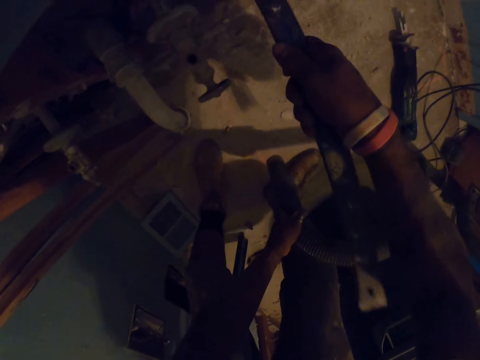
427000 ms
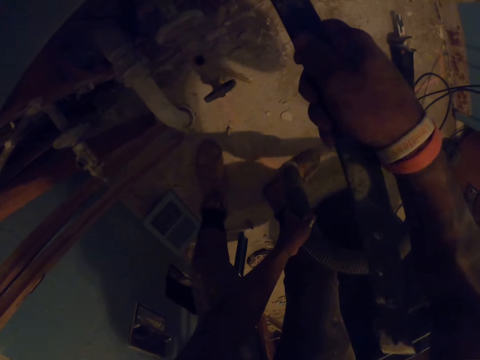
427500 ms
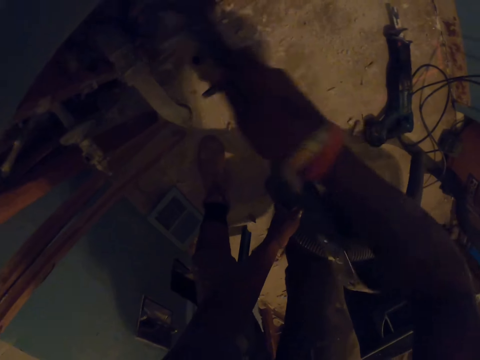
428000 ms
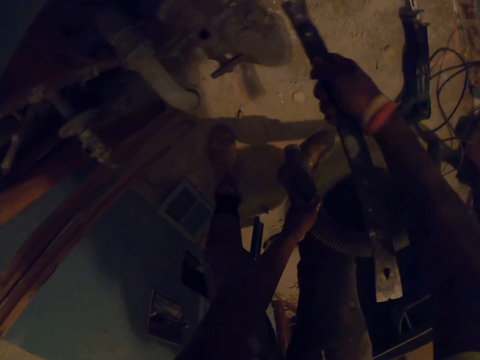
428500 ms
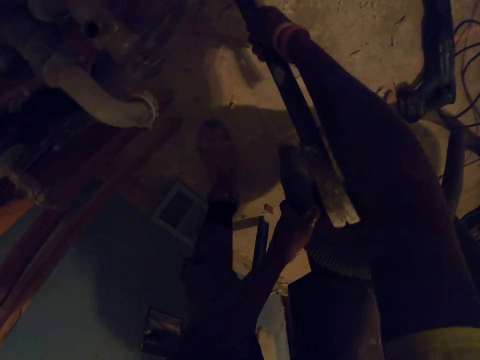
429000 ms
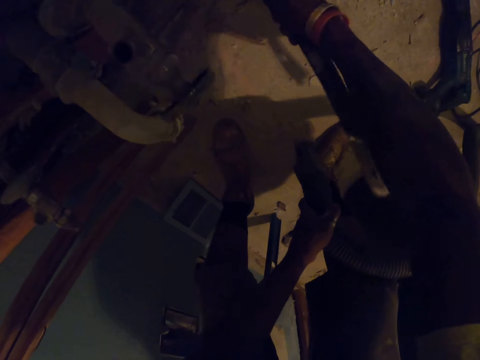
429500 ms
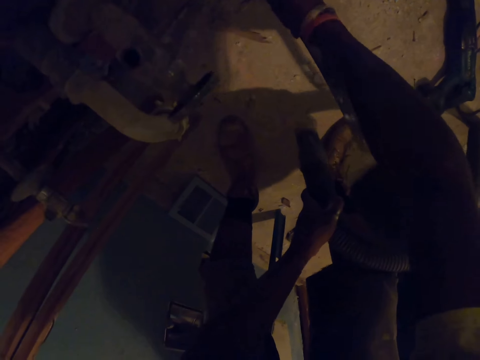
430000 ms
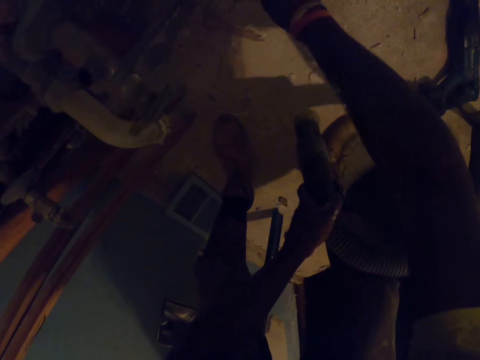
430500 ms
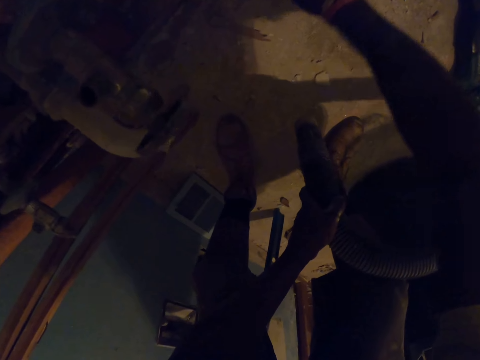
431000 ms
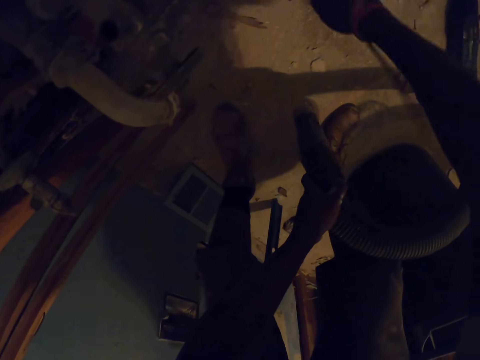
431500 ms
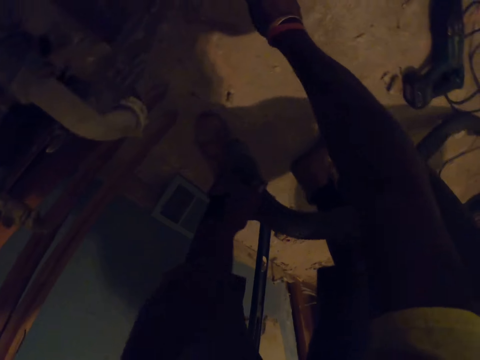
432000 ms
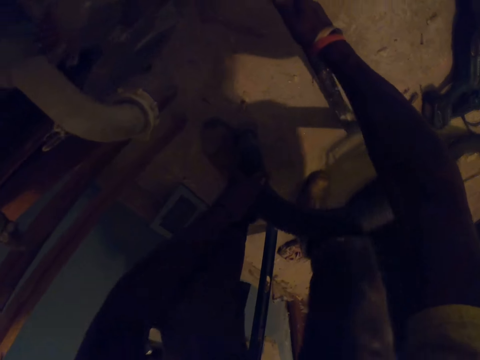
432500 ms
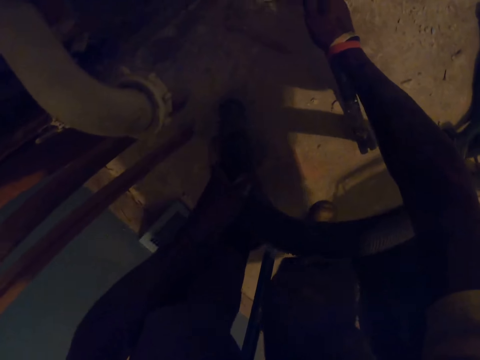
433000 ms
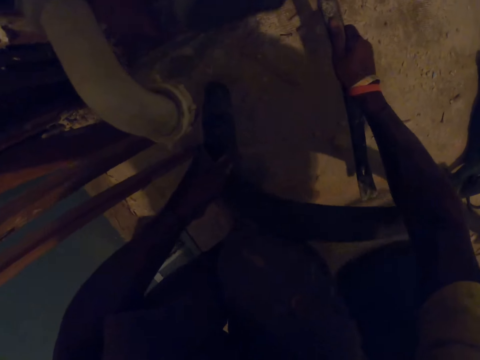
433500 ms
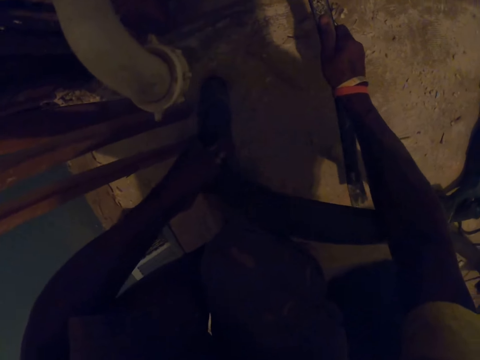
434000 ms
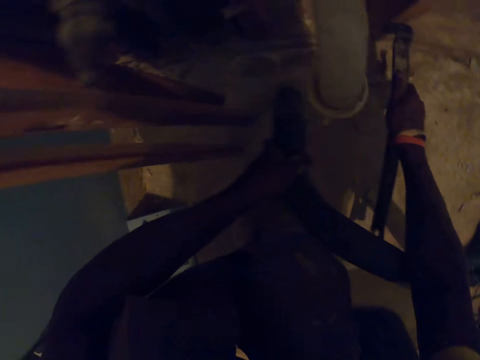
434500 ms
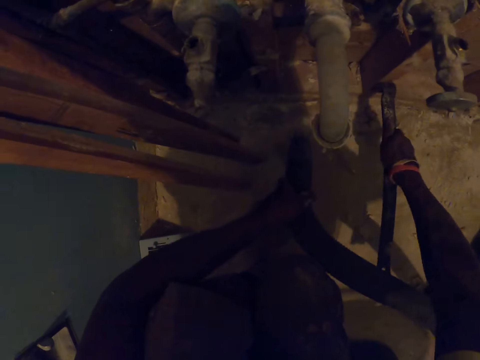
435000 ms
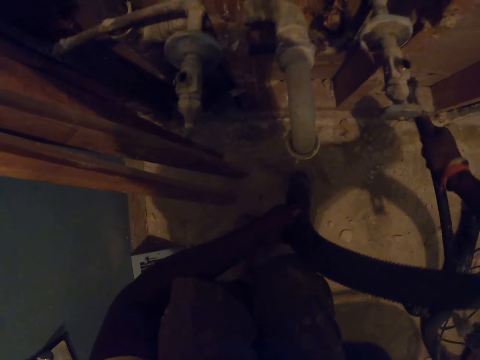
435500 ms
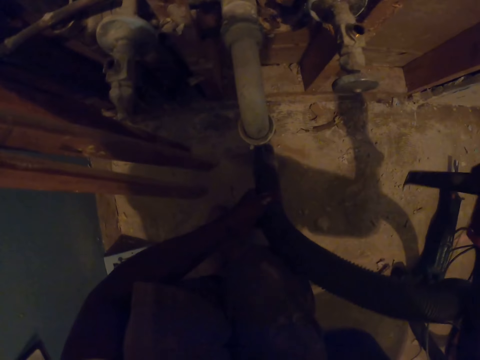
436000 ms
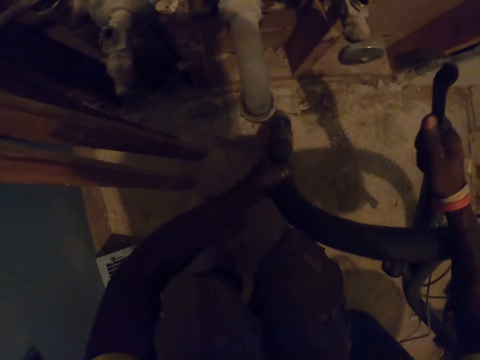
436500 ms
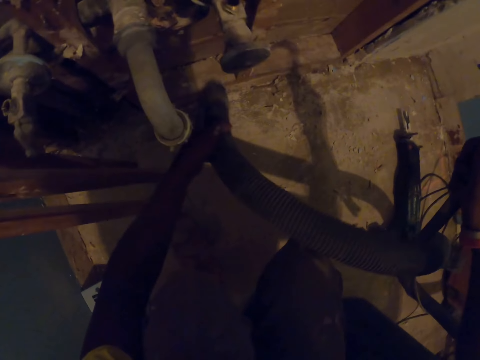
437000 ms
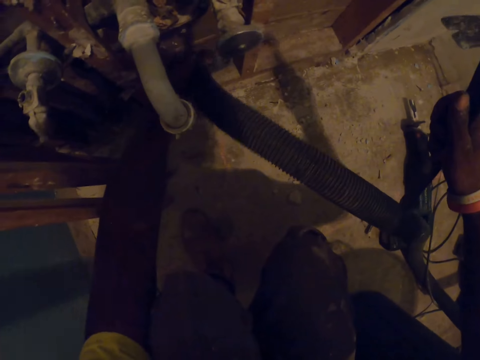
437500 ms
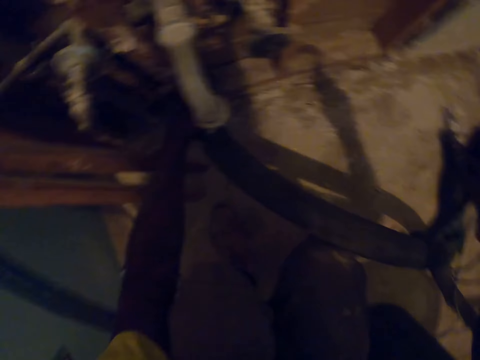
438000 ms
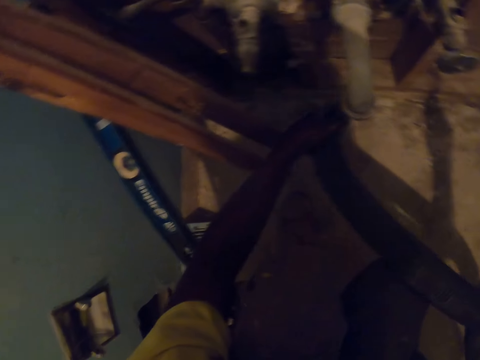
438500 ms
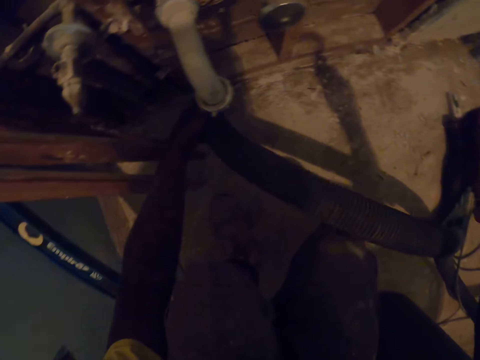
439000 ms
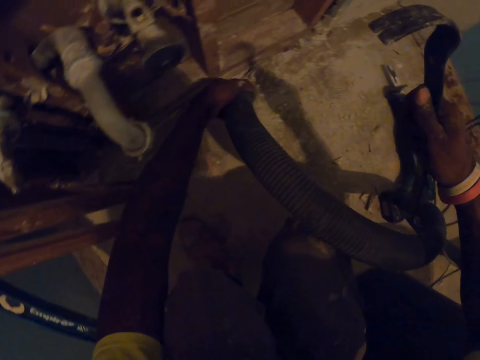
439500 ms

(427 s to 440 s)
The camera wearer removes another nail from the wooden frame with the crow bar in his right hand. He sucks the dust with the vacuum cleaner.

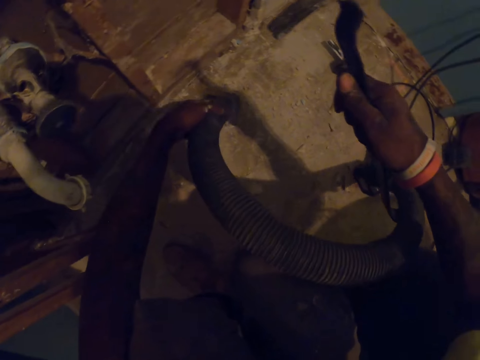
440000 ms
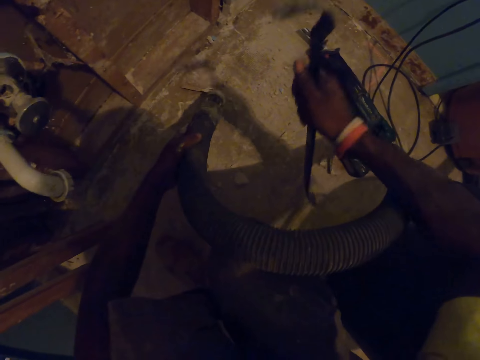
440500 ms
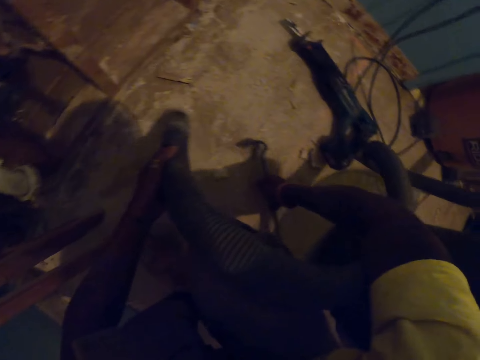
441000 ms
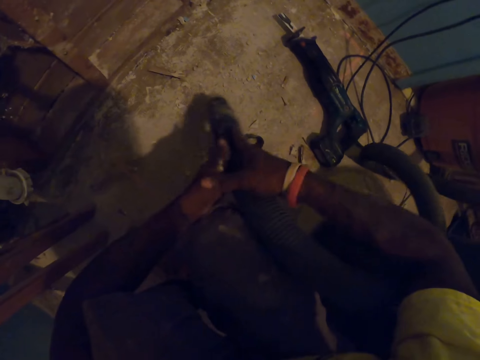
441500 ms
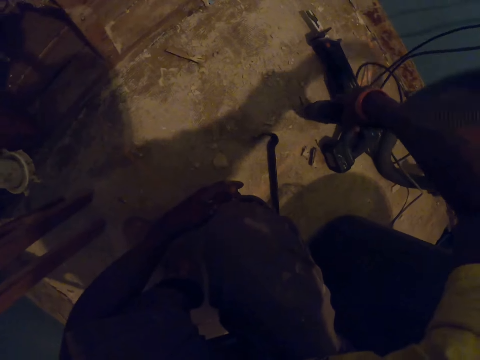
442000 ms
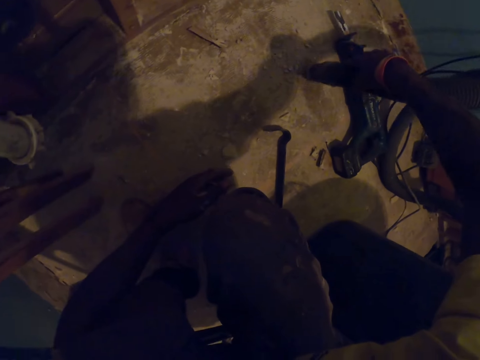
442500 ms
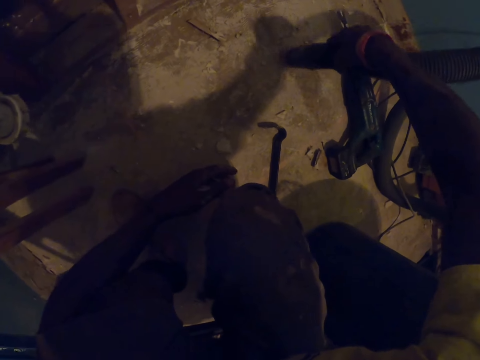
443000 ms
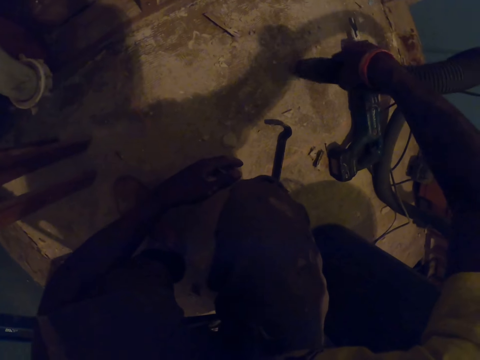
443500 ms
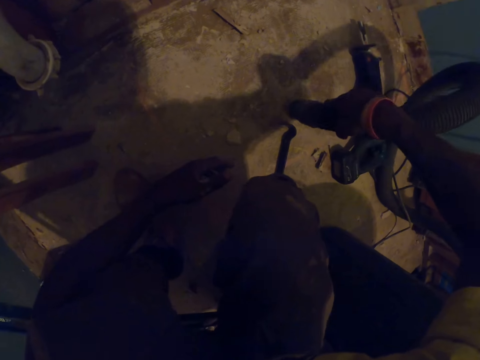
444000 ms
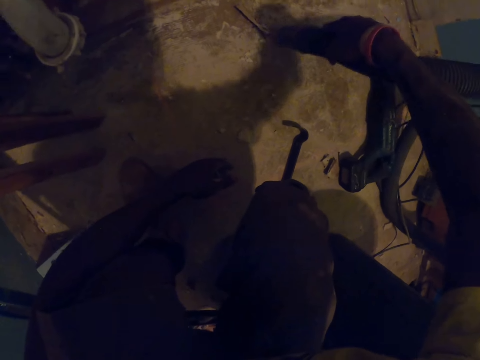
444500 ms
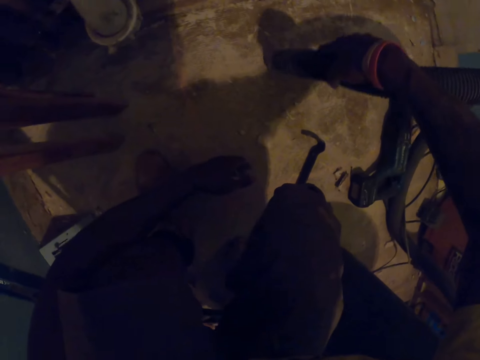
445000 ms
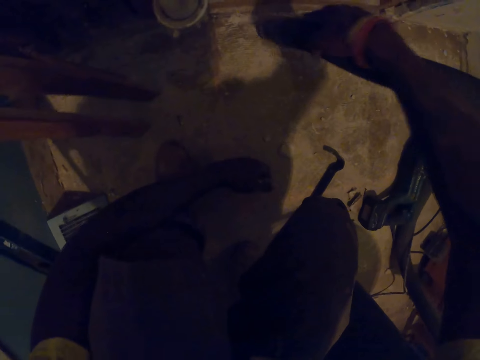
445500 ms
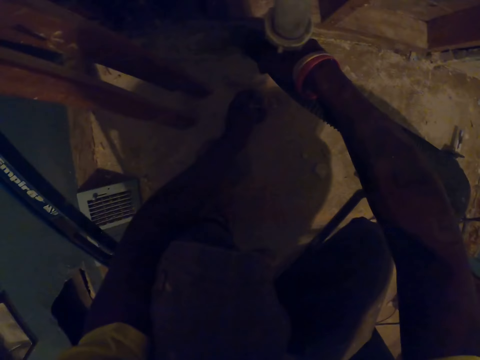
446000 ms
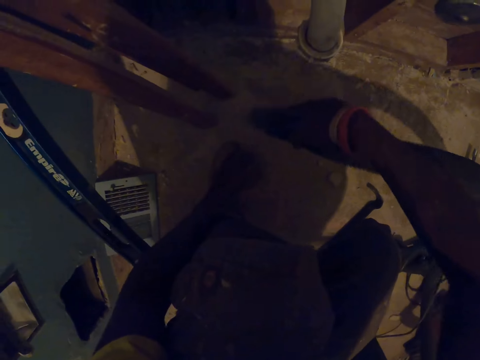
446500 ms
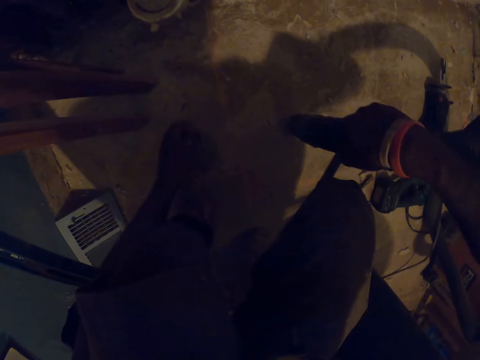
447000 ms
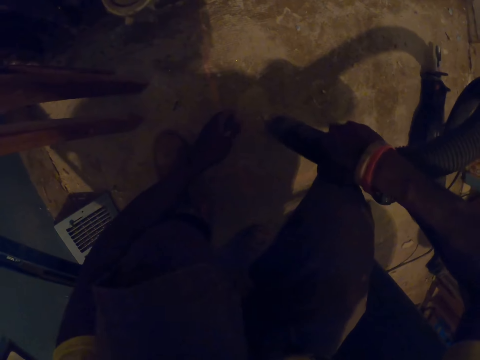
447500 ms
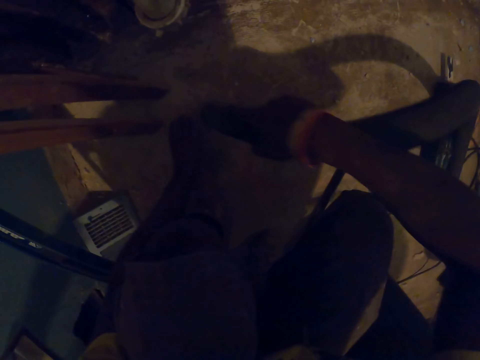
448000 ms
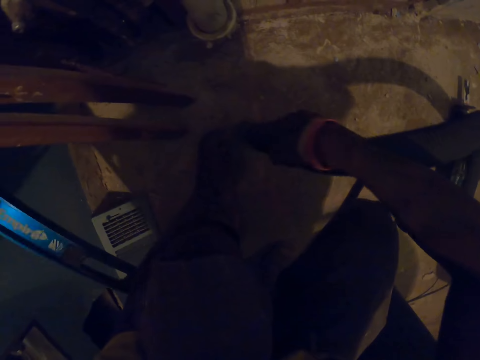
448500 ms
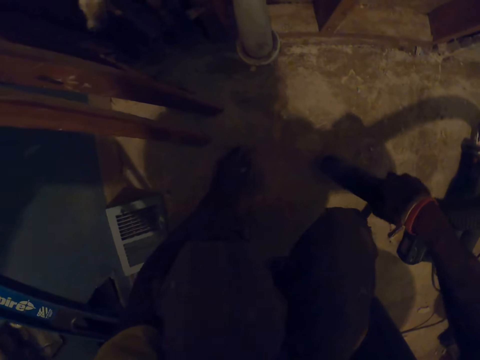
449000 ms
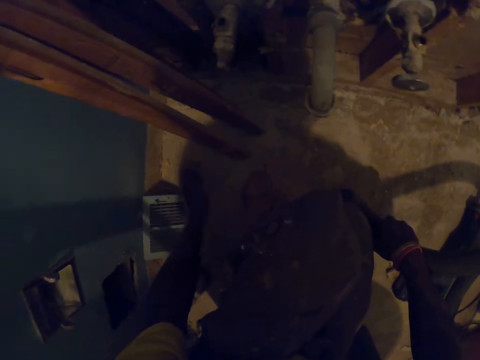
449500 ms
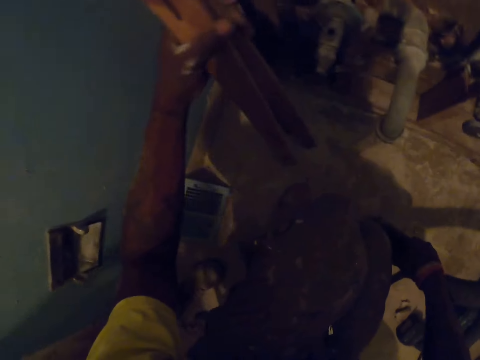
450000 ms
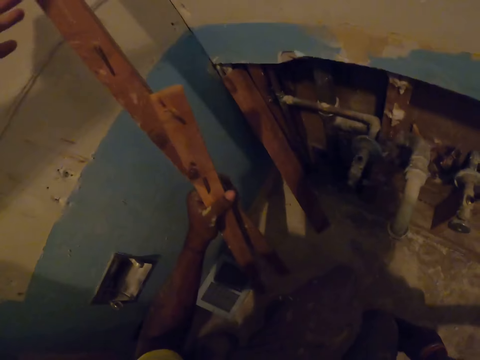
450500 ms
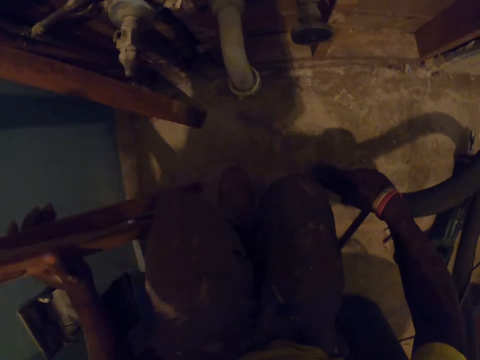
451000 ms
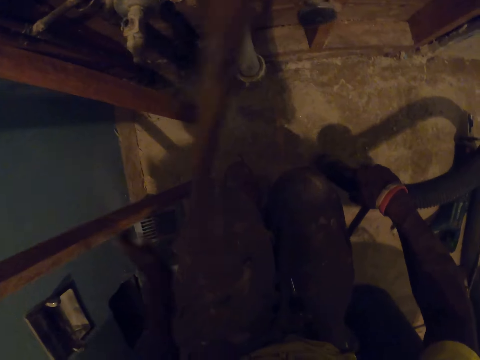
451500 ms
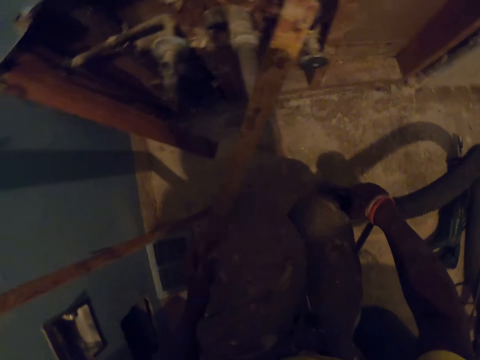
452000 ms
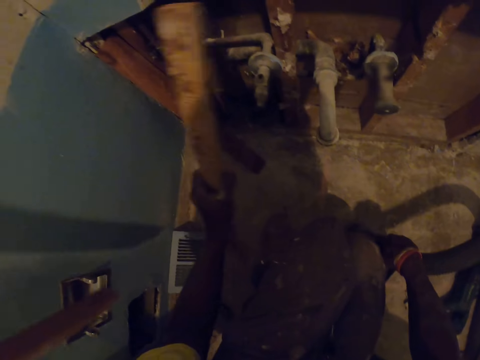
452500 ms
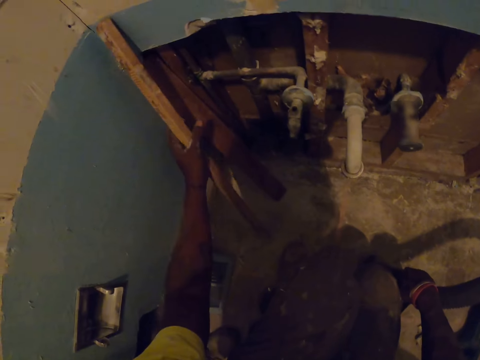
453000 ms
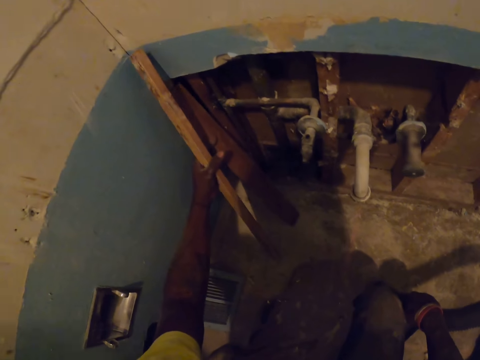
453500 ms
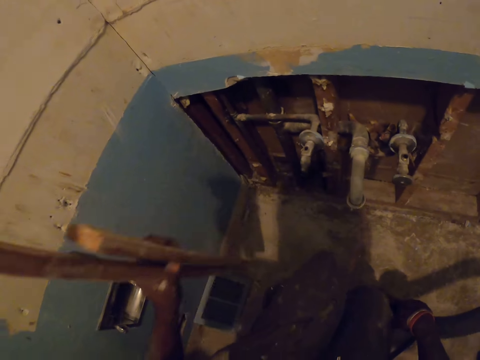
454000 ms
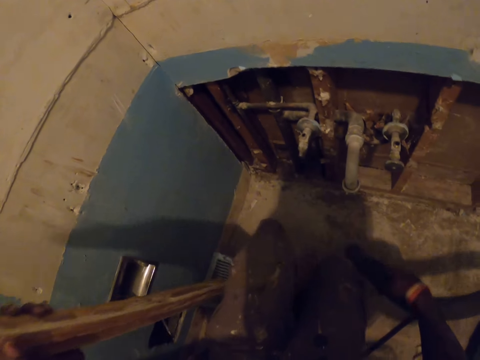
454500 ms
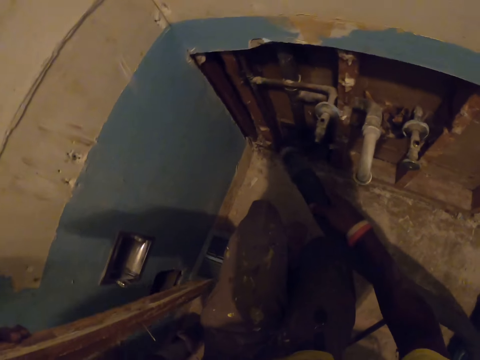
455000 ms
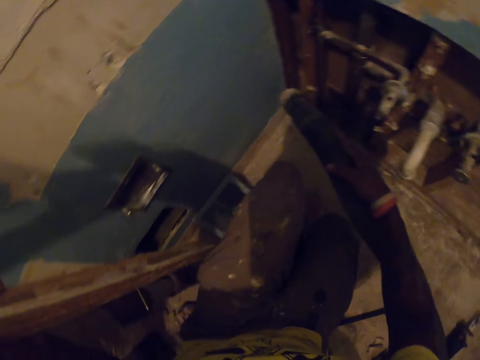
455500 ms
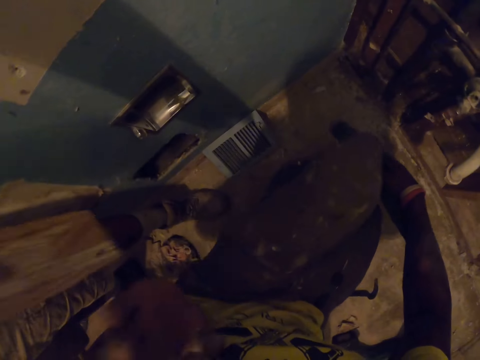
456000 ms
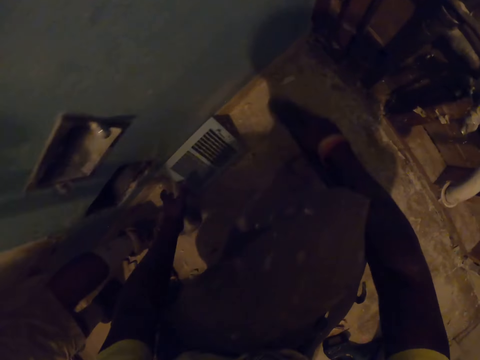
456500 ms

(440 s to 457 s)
The camera wearer places the metal bar on the floor. He passes the hose of the vacuum cleaner to his right hand. He holds the vacuum cleaner on his right hand. He vacuums the debris on the floor with the vacuum cleaner in his right hand. He picks up the plywood on the vacuum cleaner and sucks the dust with the vacuum cleaner. He moves a plastic bar with his left hand. He moves some planks of wood from the wall with his left hand. He picks up the woods. A carpenter collects the plank of wood with his left hand. The camera wearer leans the woods on the wall. He holds the second plank of wood with his left hand on the wall. He picks up another plank of wood from the wall with his left hand. He leans the woods on the wall. He picks up the woods. He sucks the dust with the vacuum cleaner.
